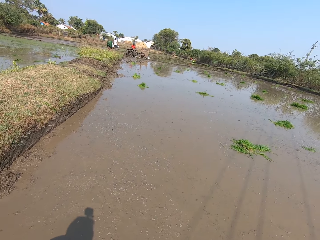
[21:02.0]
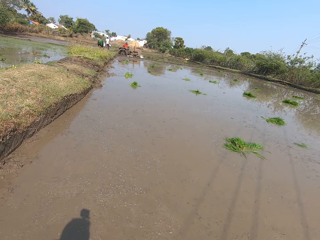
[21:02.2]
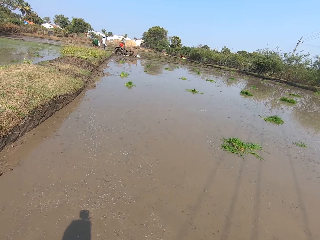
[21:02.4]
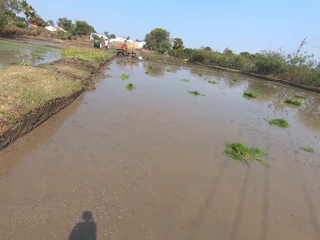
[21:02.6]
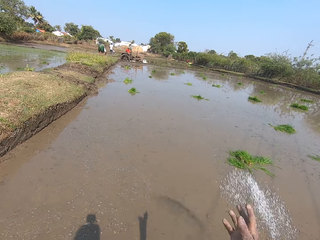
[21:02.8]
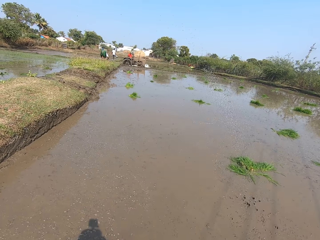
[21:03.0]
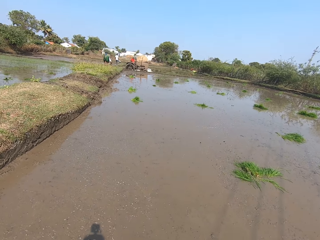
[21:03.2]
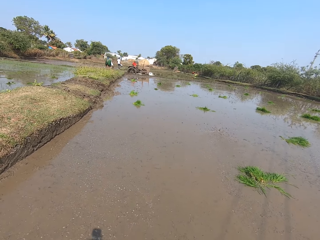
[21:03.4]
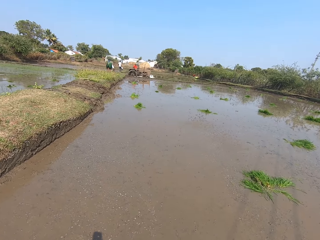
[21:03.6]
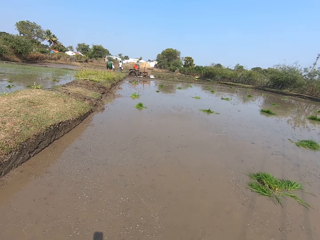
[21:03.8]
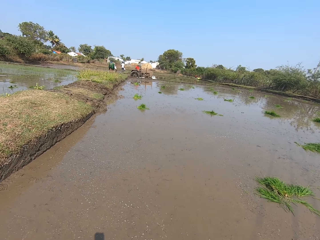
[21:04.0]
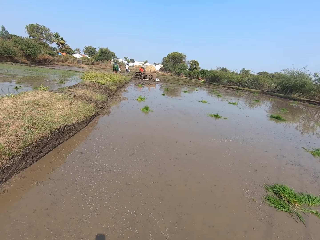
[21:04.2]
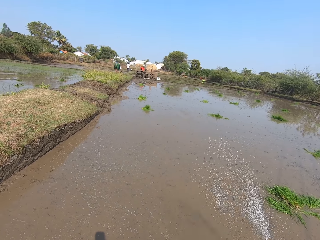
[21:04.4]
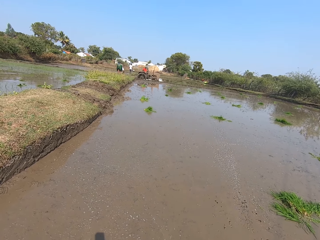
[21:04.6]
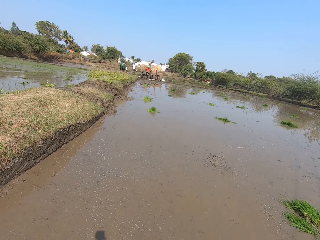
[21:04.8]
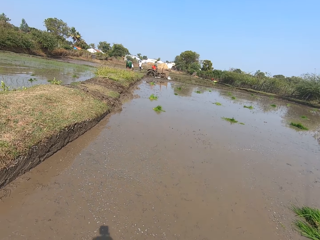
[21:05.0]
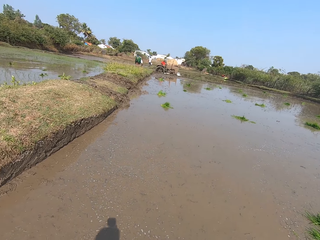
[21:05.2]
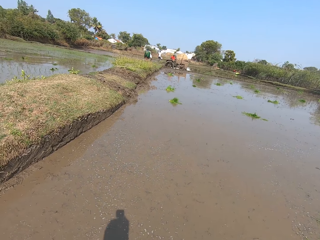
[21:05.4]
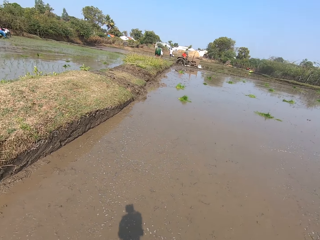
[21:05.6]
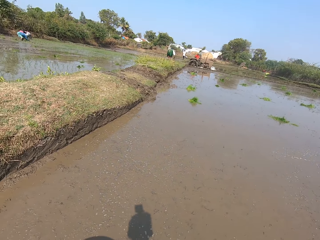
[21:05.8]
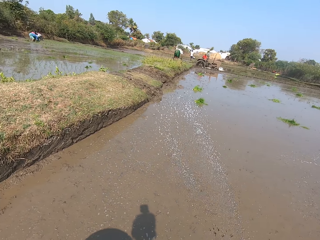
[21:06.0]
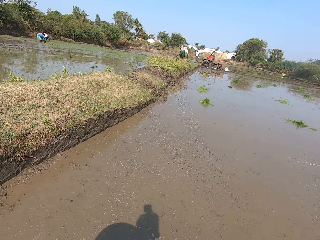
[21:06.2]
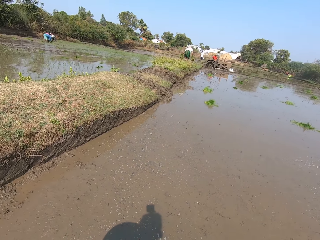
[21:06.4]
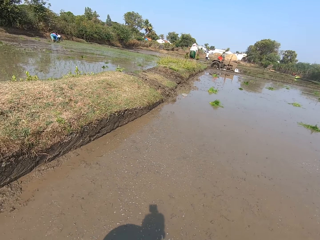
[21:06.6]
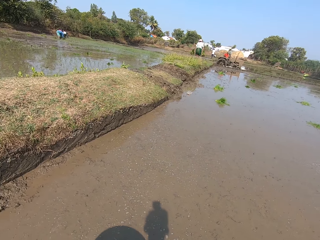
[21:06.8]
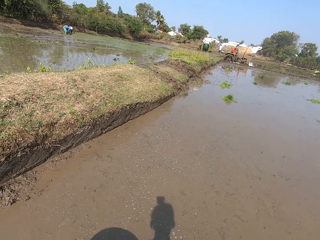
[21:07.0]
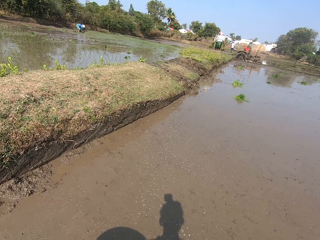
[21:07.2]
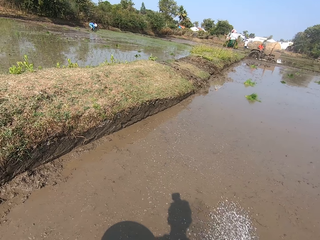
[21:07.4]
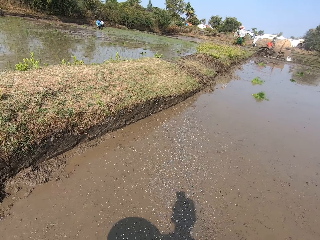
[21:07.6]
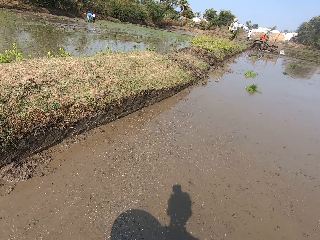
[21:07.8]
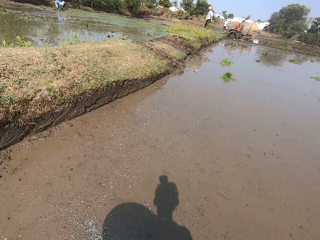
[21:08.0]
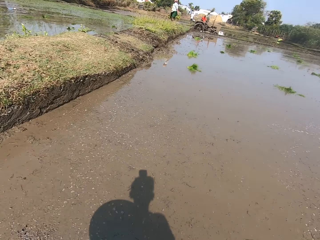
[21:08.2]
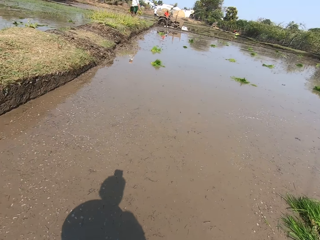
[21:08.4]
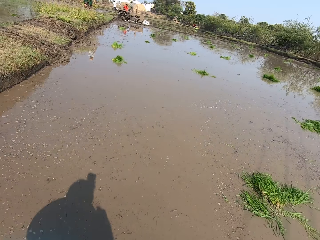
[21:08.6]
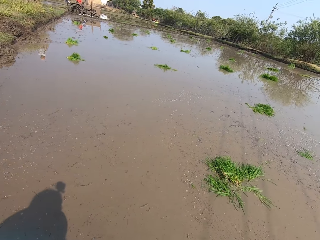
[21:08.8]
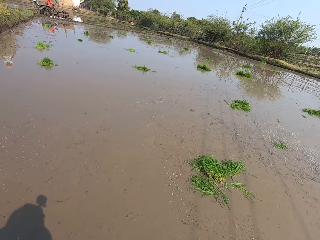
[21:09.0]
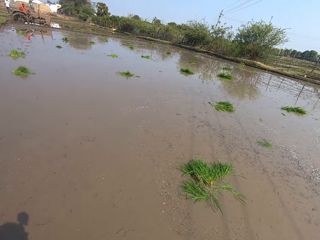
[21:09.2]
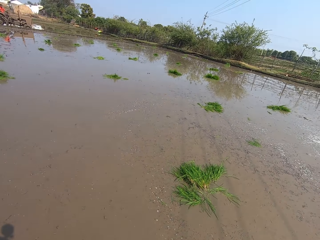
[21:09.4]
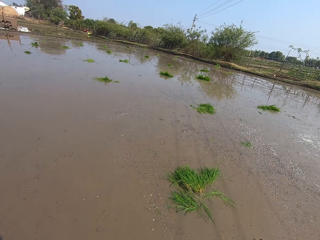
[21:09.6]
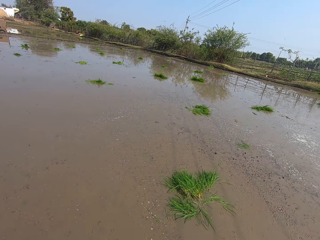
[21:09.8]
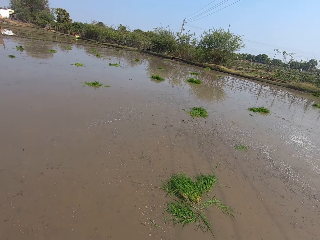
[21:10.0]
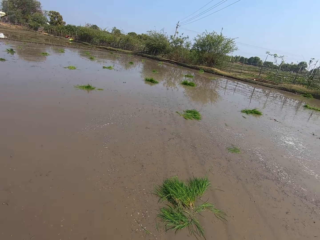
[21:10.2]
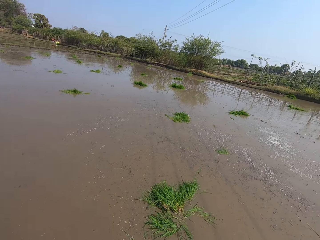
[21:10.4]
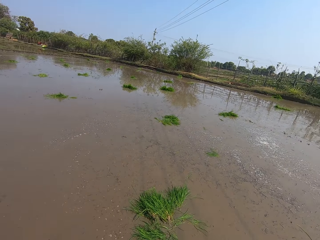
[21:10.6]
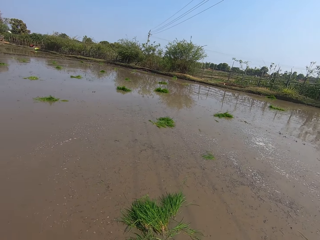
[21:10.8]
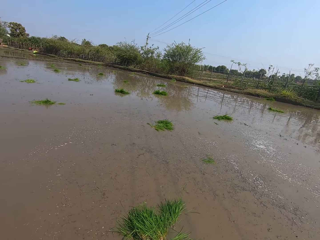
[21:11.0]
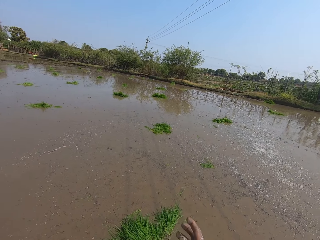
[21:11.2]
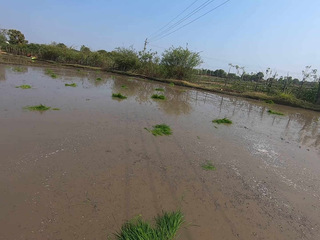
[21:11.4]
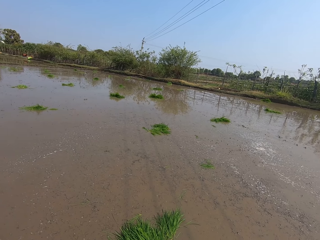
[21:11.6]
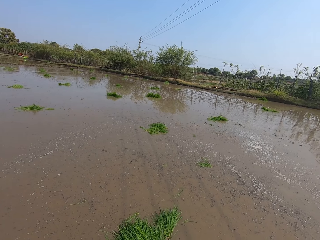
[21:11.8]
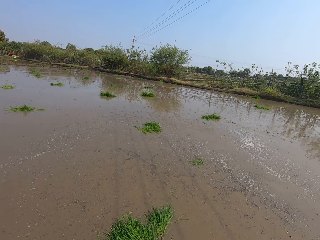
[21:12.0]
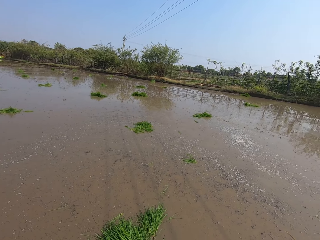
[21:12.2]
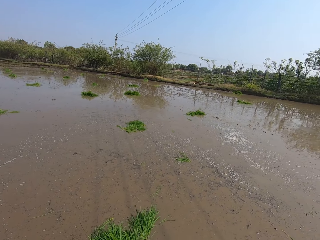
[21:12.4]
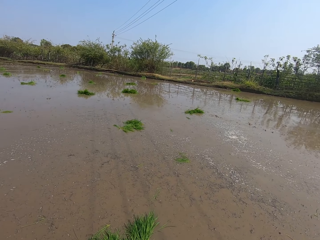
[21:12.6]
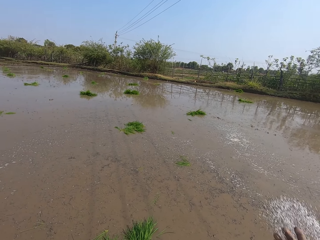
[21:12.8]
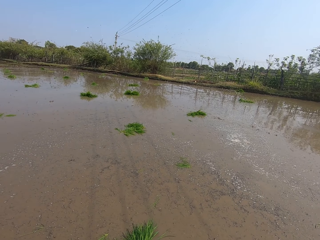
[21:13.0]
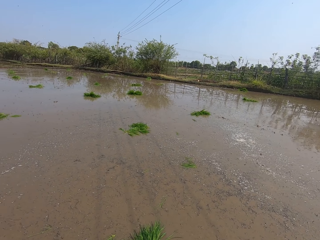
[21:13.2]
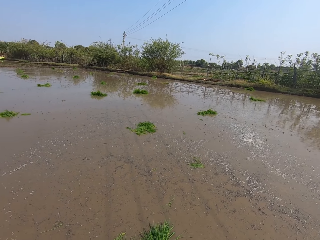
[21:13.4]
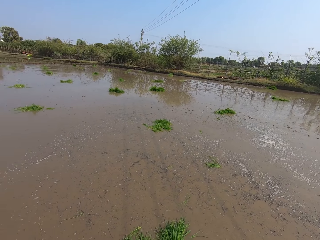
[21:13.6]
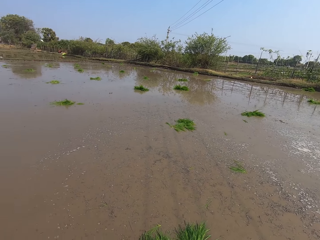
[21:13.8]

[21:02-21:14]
The camera wearer throws something to the water. A woman carries vegetables from the ground with both hands.

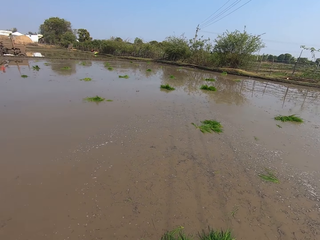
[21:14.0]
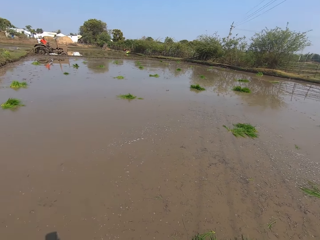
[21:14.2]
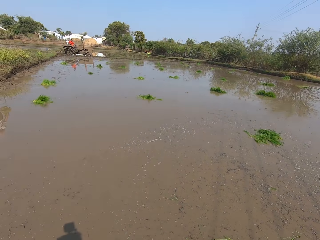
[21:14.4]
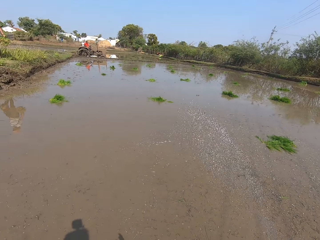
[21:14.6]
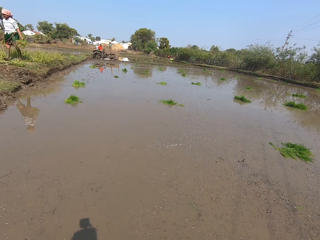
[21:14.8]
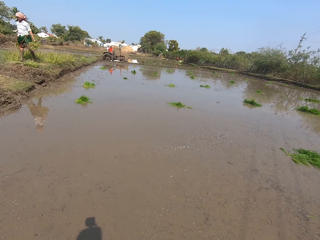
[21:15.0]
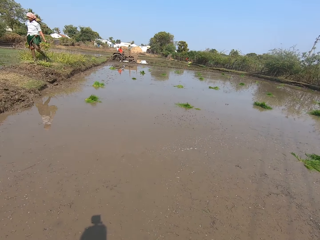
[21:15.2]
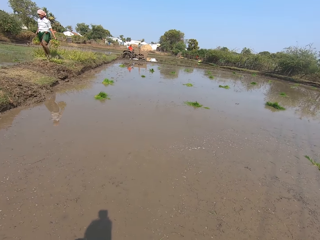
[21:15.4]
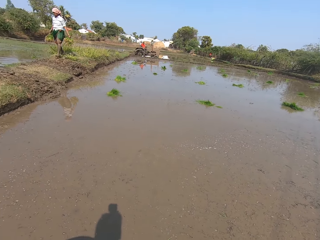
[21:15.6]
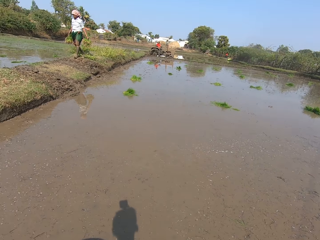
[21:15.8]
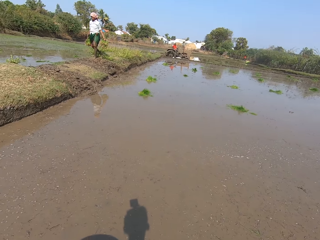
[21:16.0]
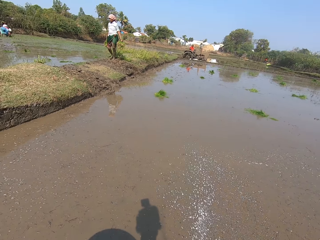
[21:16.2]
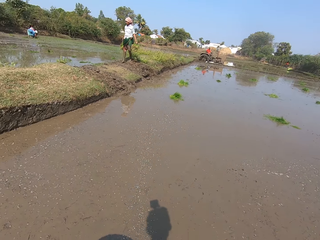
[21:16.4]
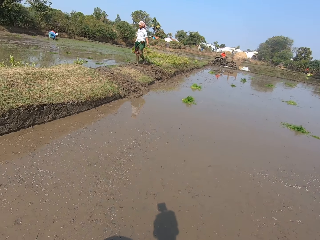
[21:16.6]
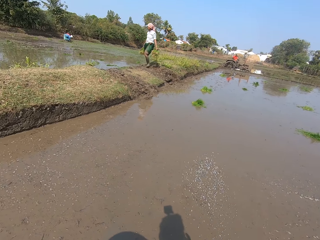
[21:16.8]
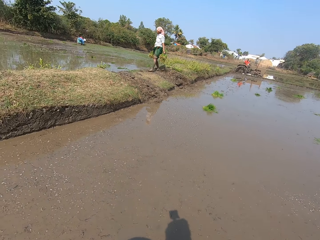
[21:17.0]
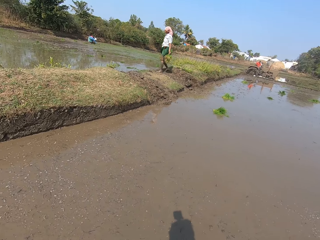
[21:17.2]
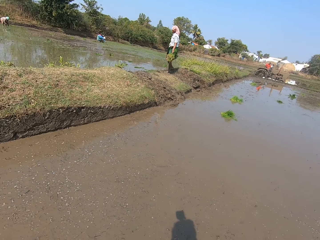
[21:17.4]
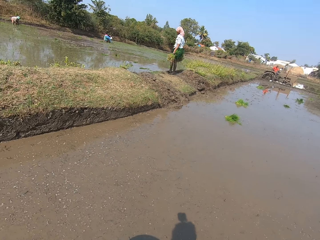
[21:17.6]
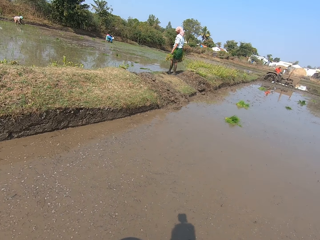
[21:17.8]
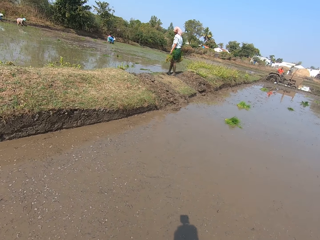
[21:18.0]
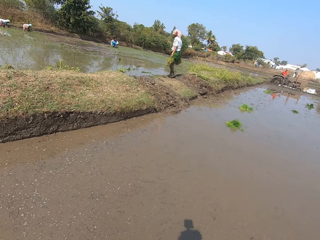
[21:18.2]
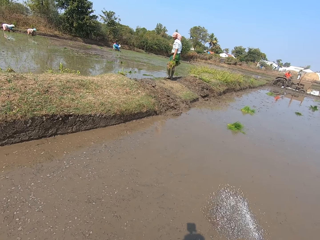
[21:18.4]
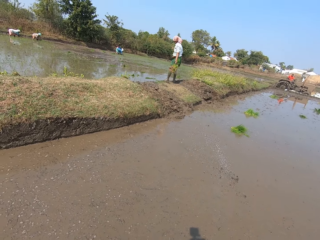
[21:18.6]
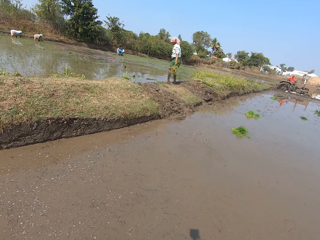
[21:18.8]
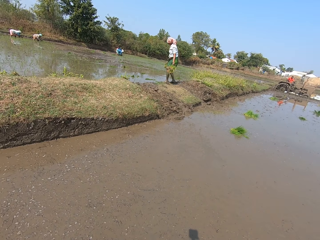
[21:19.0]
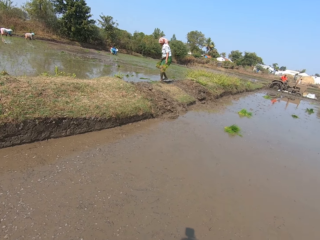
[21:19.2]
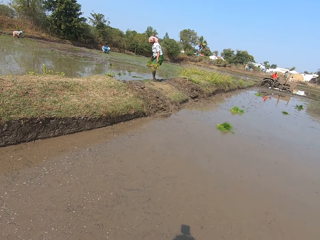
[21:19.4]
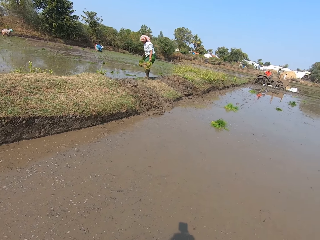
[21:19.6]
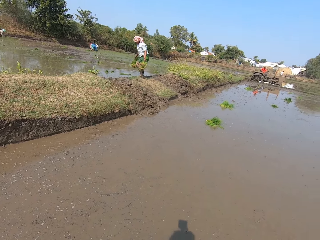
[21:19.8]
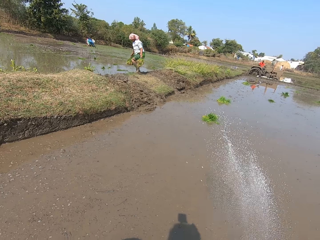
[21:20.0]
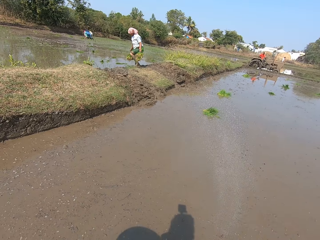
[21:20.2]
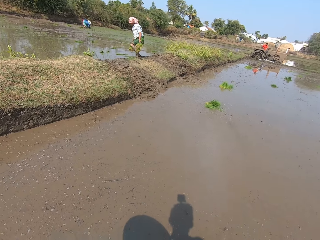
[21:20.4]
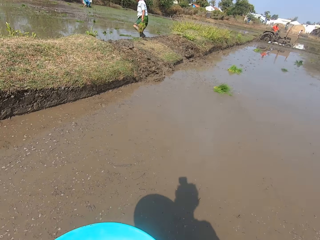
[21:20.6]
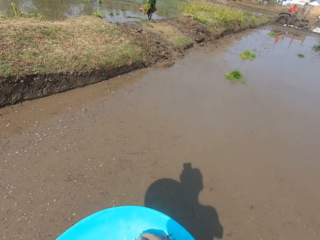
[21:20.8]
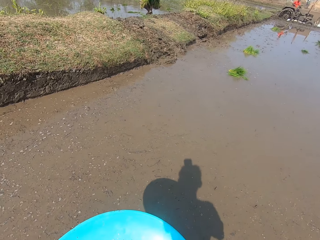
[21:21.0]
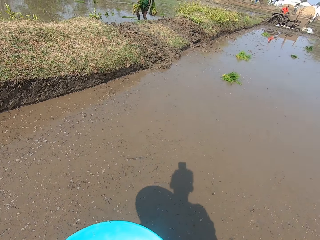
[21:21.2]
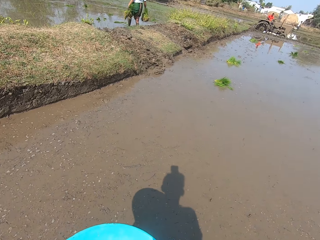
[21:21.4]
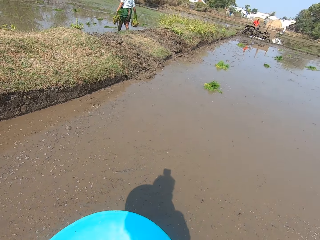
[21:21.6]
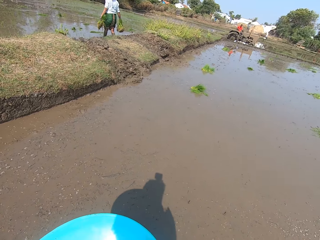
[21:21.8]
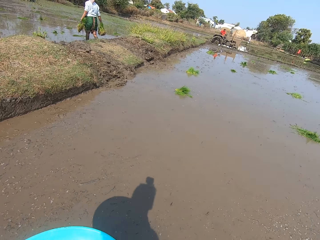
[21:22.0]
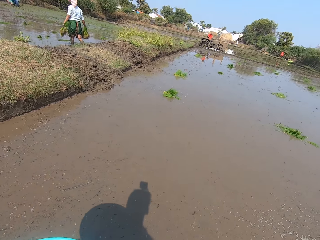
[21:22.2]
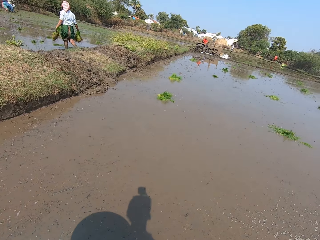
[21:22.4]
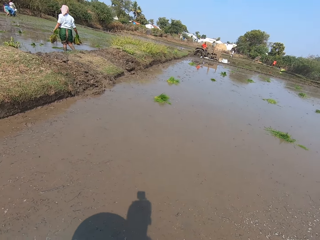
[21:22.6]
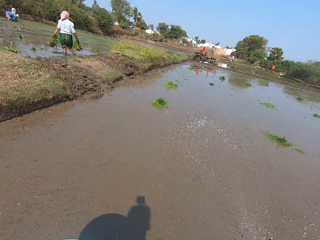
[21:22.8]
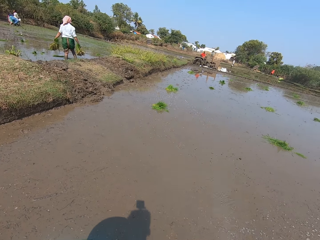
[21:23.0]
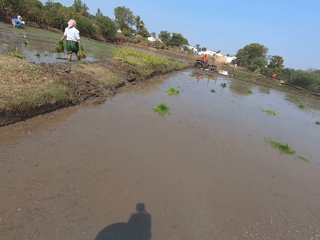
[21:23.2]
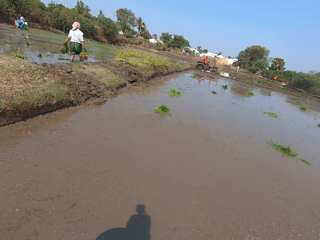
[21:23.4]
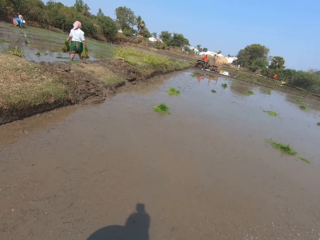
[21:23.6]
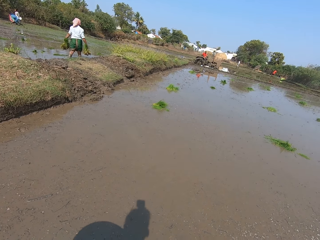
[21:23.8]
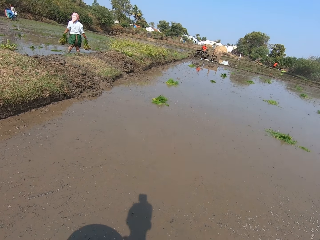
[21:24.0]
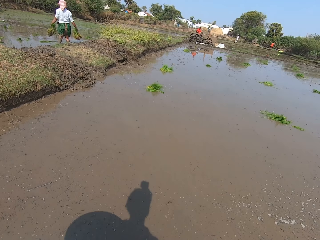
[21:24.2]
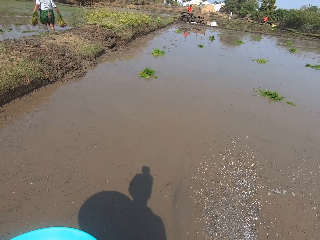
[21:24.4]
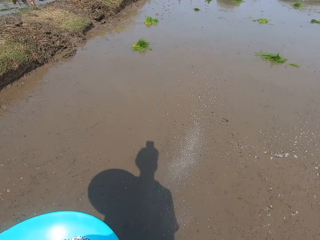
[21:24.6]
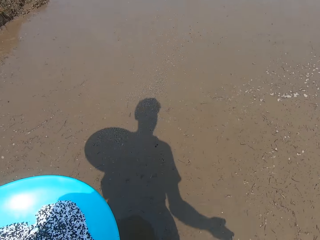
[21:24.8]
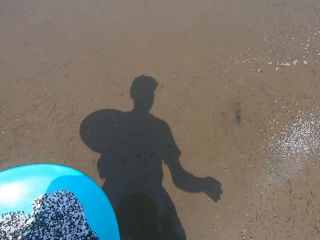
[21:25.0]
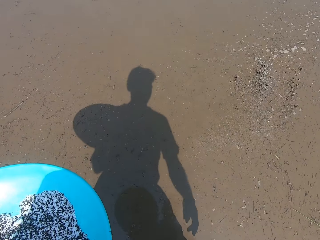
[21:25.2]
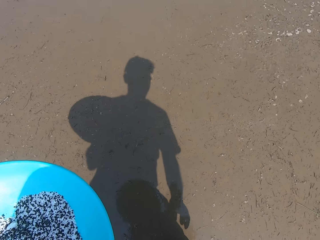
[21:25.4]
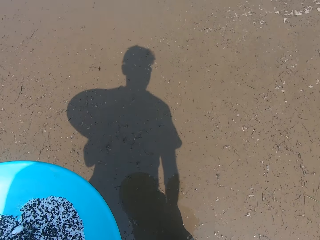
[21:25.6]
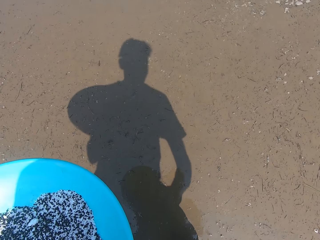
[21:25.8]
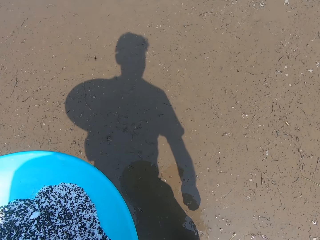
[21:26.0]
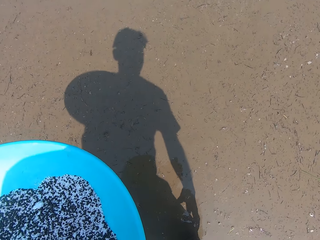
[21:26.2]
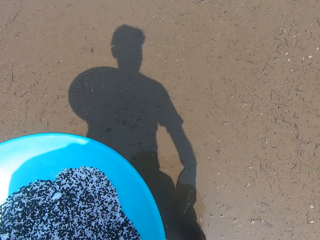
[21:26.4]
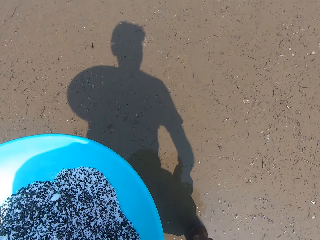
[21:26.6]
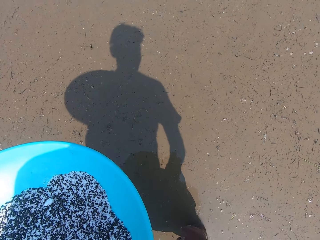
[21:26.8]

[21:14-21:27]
The camera wearer looks around. The woman walks into the swamp. The camera wearer throws something to the water.
